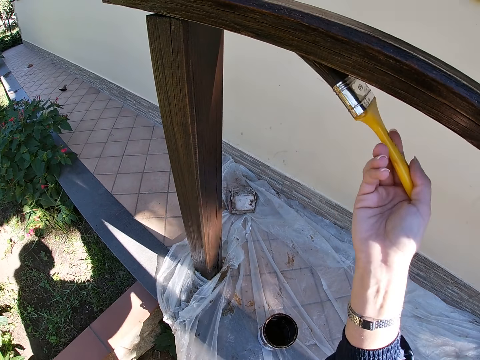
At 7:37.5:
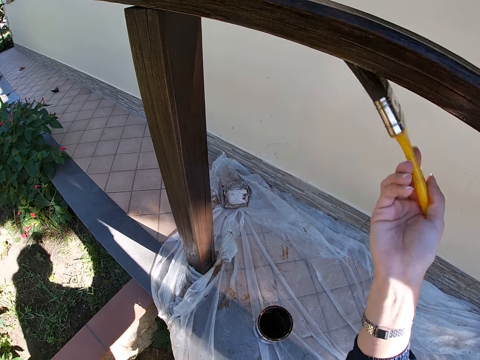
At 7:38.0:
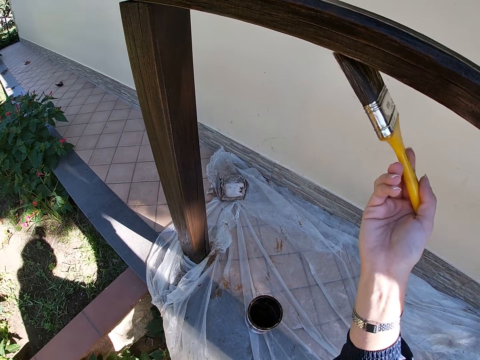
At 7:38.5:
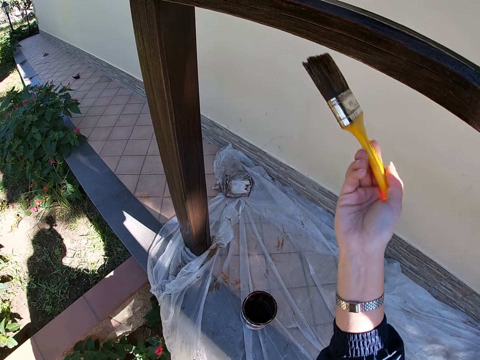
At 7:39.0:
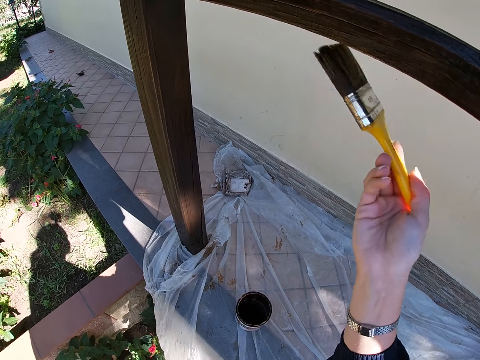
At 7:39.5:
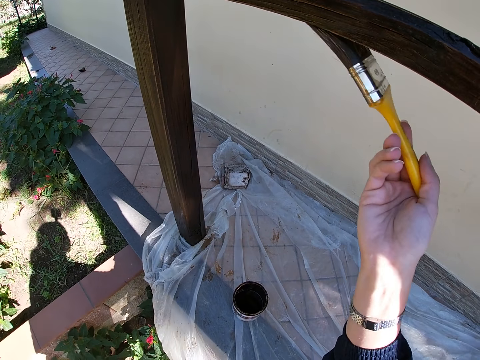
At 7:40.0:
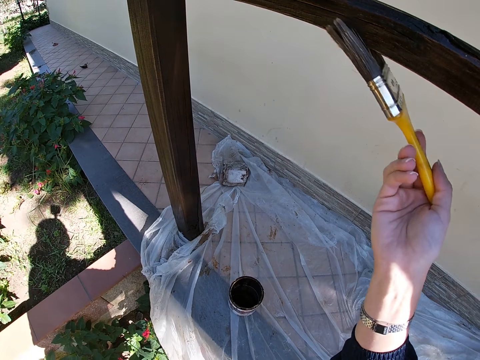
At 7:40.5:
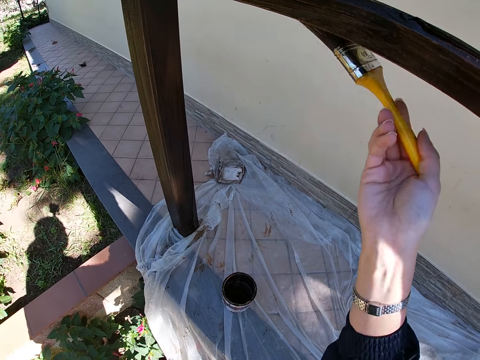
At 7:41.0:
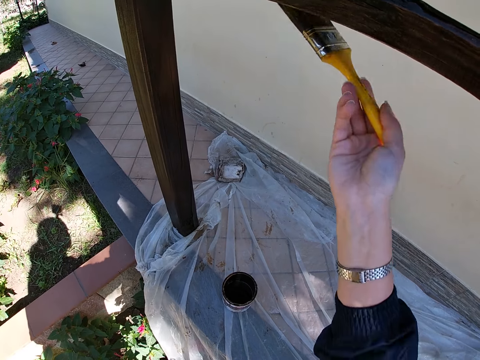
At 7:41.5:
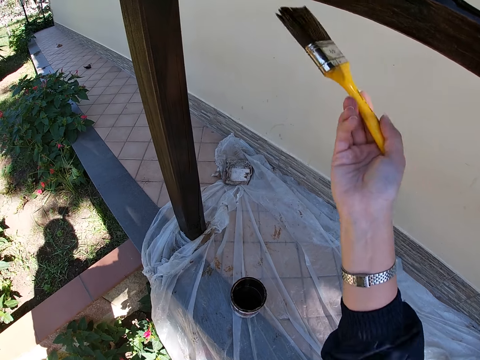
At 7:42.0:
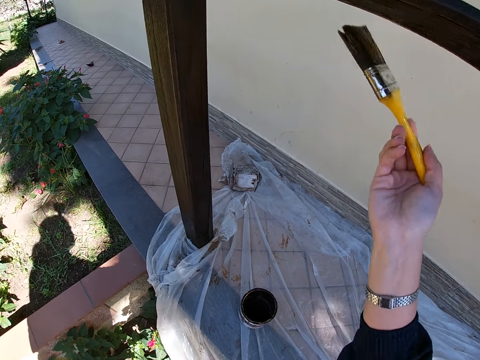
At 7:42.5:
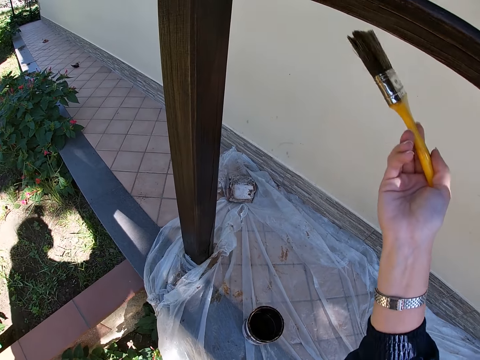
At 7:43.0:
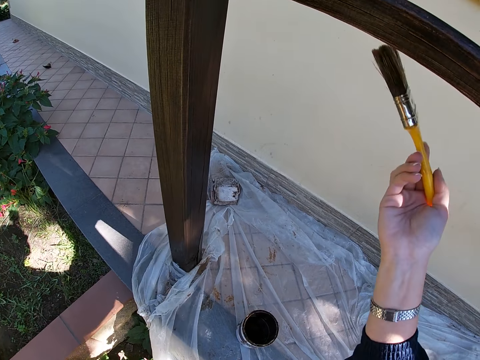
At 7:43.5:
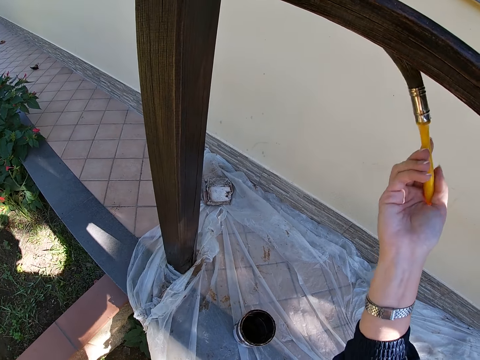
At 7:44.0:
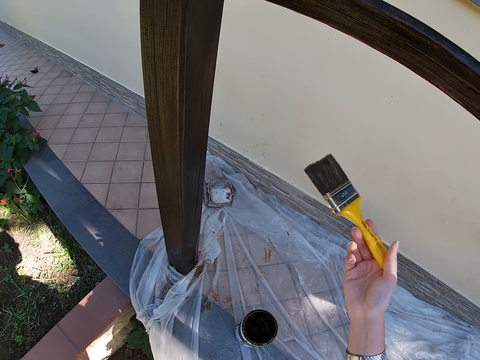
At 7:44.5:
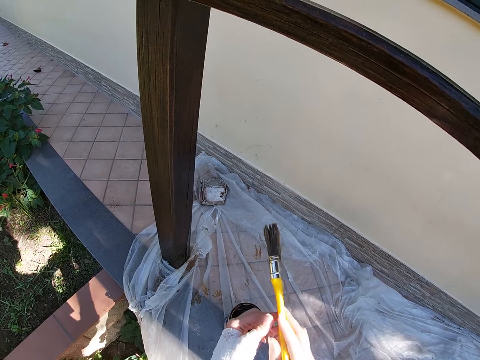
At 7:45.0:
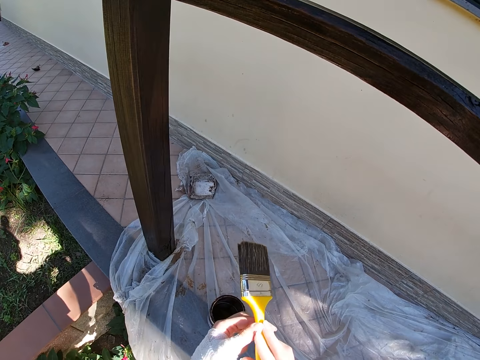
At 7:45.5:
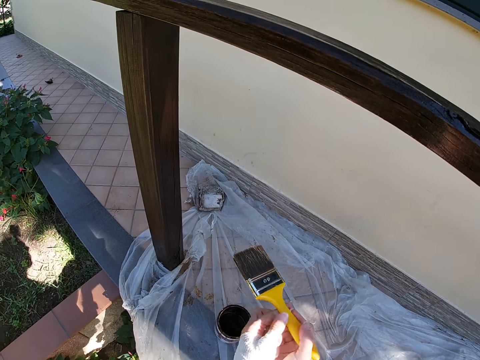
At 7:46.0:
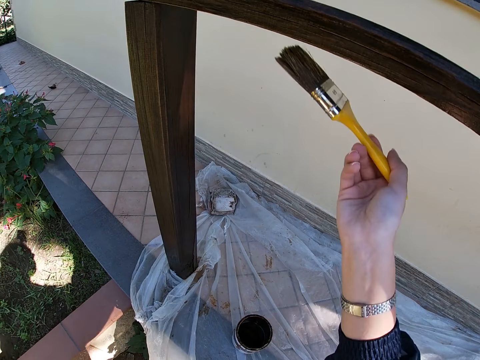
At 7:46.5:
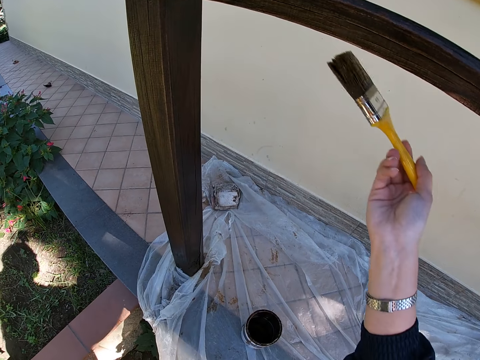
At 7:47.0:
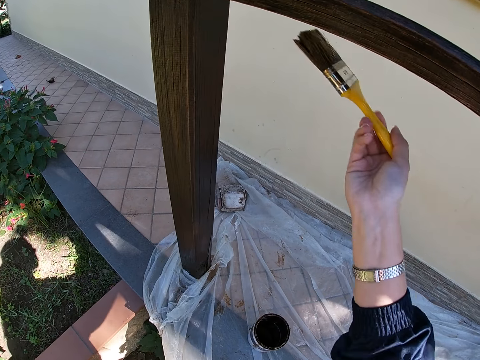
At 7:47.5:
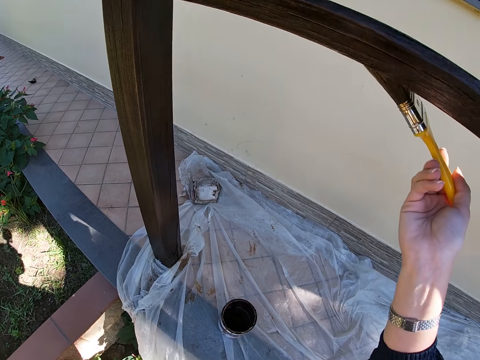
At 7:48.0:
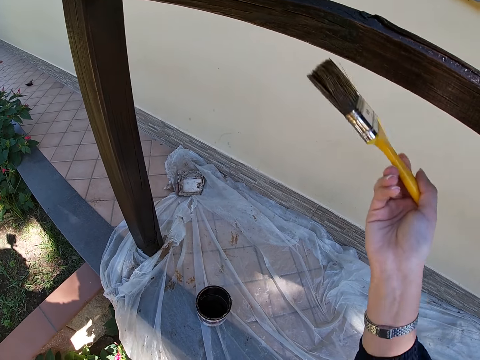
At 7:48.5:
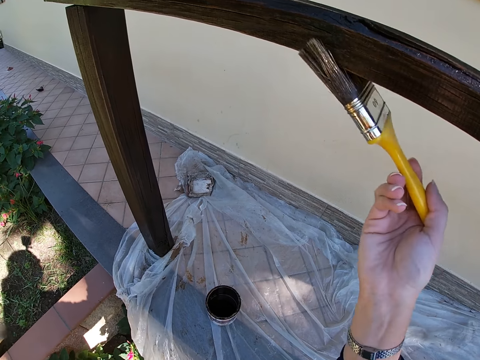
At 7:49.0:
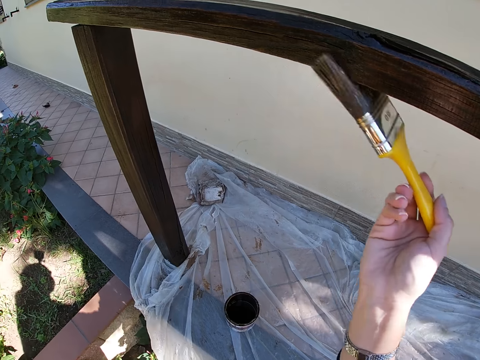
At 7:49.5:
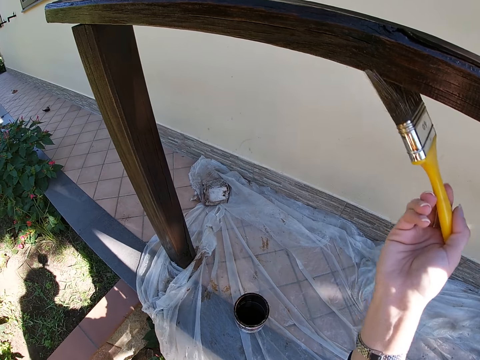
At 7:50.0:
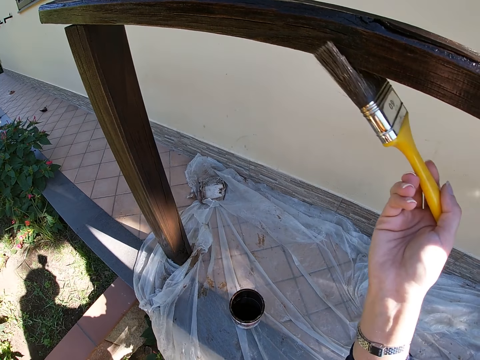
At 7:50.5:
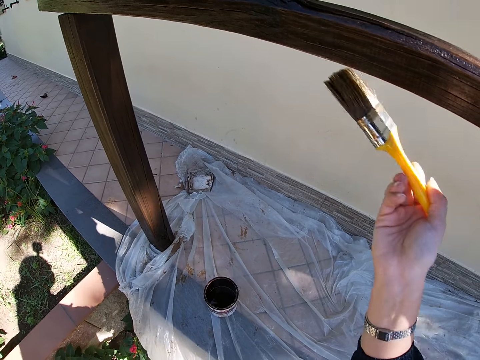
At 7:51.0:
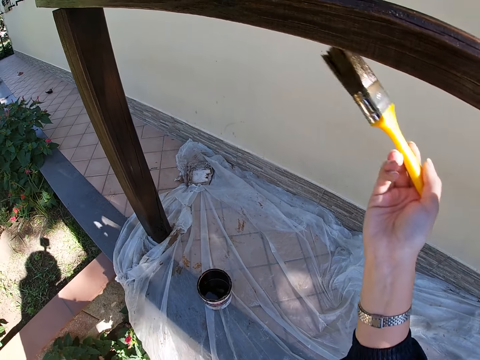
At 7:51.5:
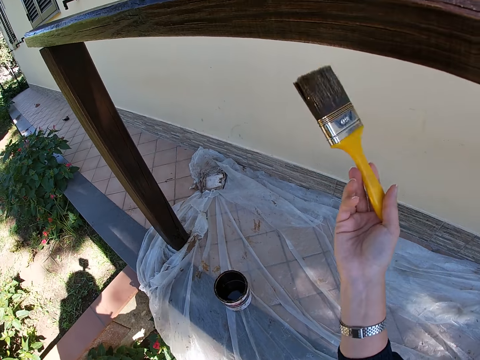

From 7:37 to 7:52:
The camera wearer stops painting the balcony rail. They adjust the paint brush in their hand. They paint the balcony rail with the paint brush.

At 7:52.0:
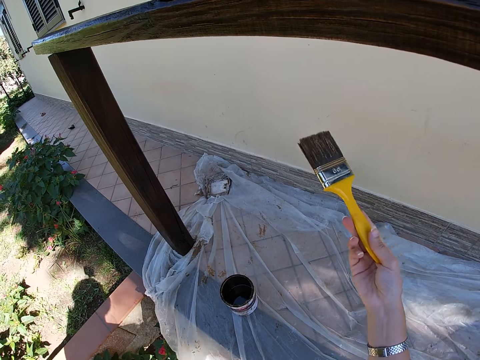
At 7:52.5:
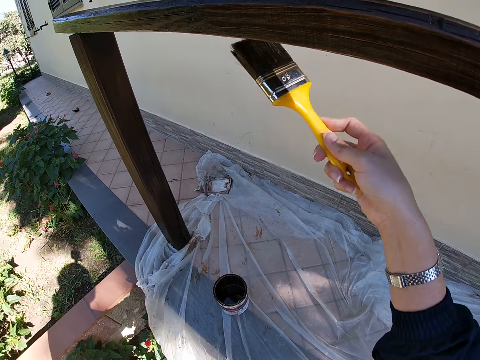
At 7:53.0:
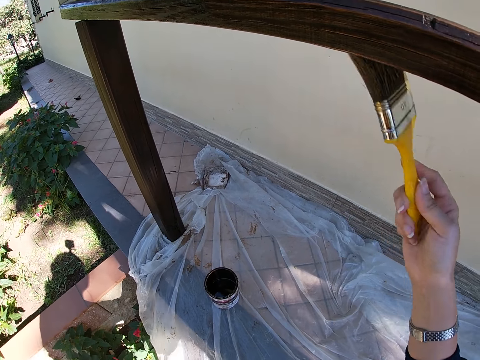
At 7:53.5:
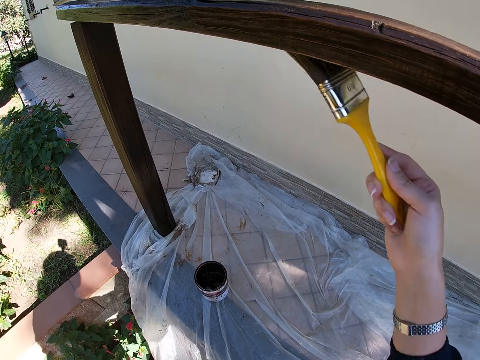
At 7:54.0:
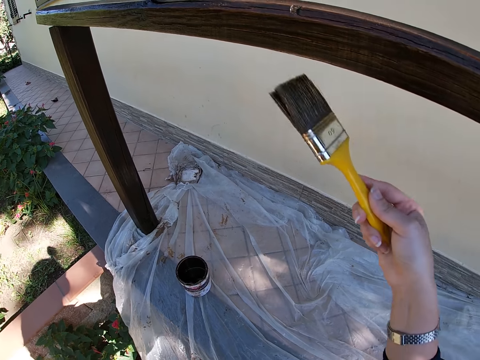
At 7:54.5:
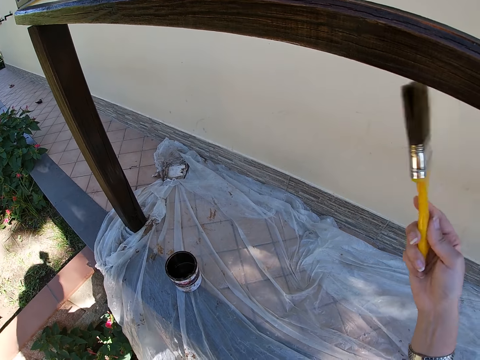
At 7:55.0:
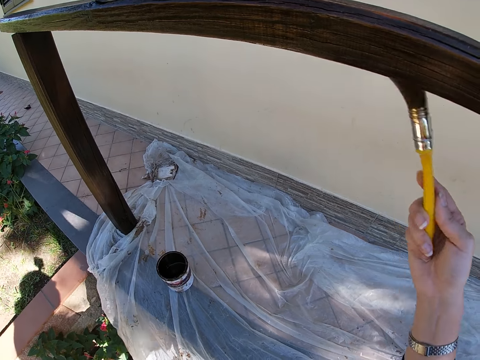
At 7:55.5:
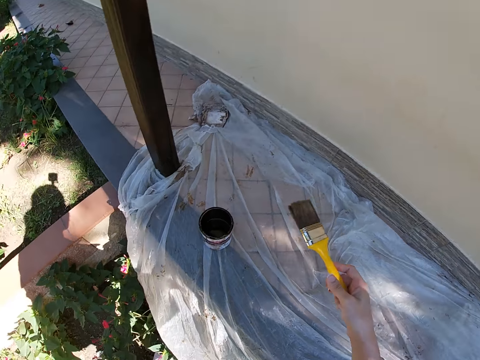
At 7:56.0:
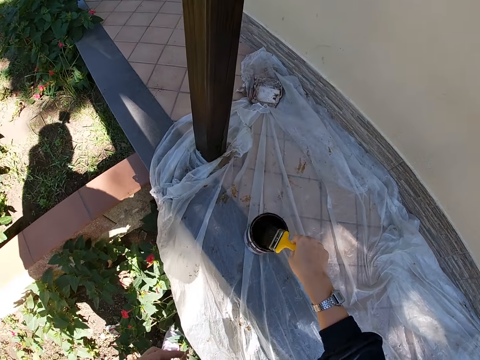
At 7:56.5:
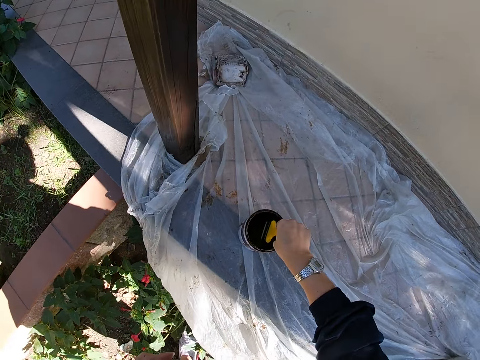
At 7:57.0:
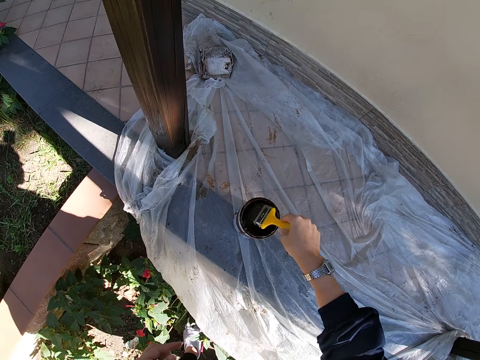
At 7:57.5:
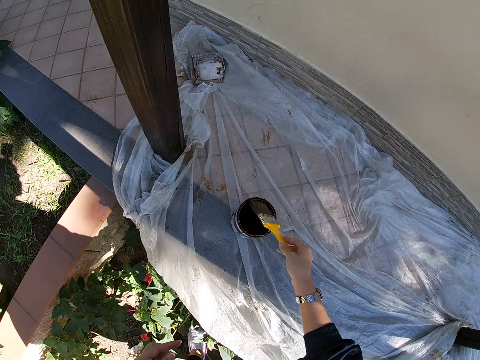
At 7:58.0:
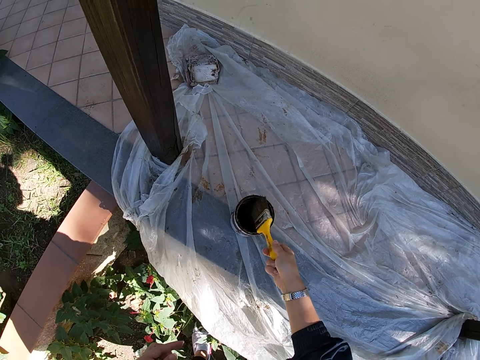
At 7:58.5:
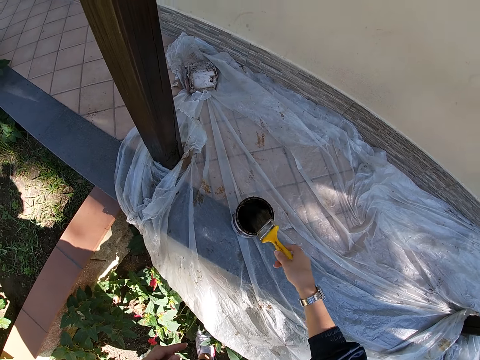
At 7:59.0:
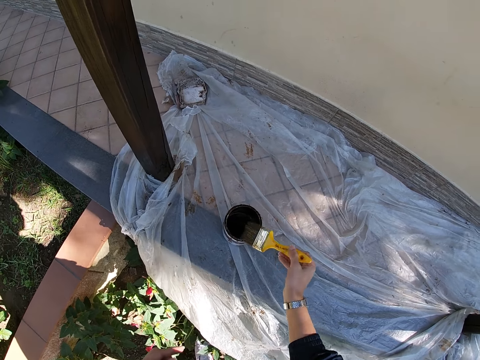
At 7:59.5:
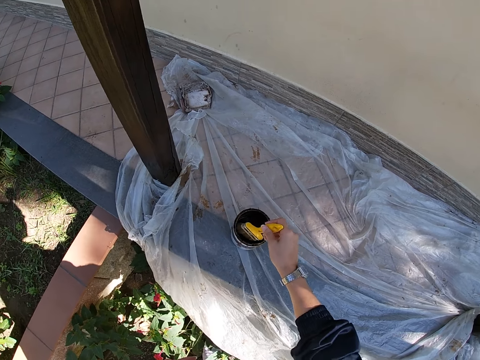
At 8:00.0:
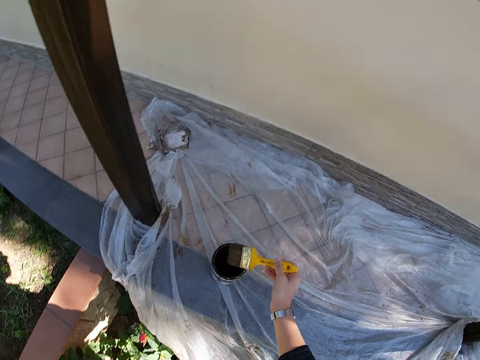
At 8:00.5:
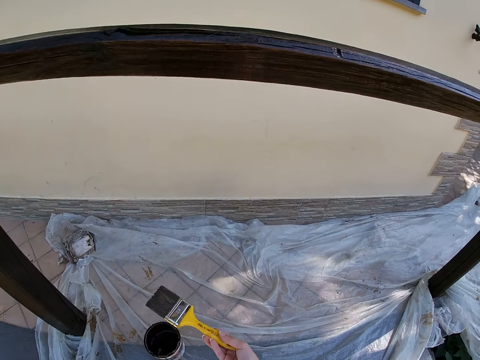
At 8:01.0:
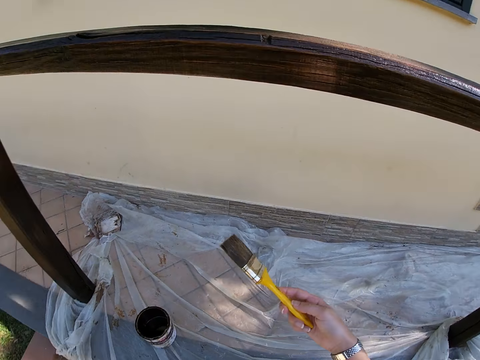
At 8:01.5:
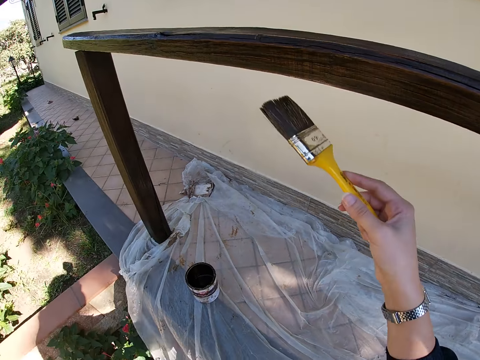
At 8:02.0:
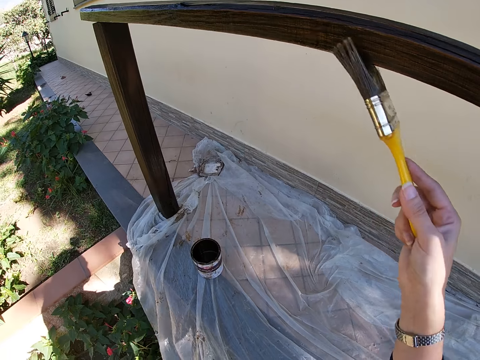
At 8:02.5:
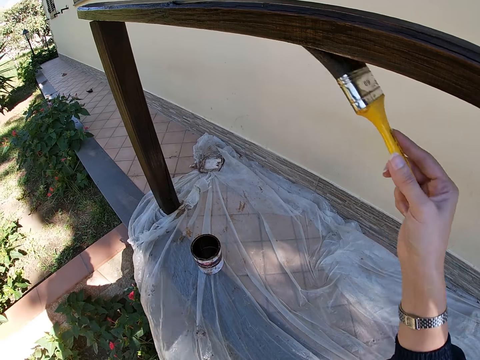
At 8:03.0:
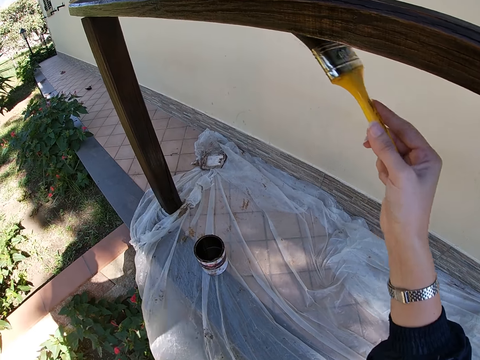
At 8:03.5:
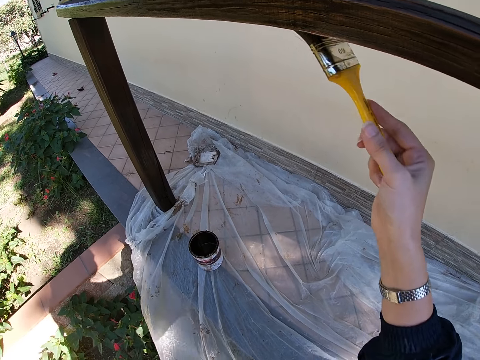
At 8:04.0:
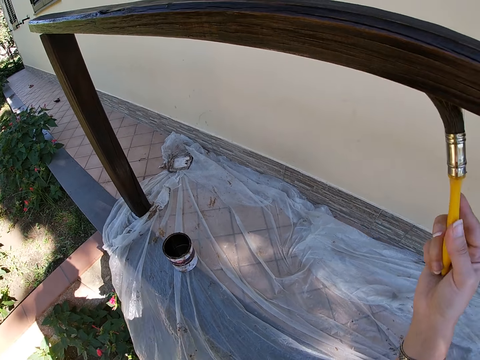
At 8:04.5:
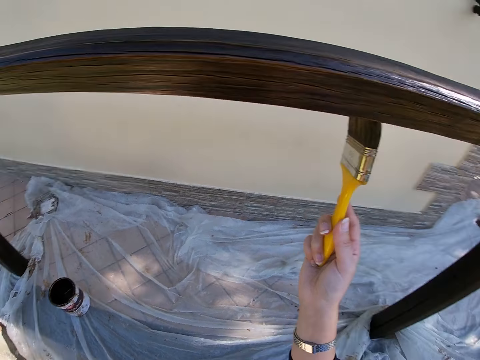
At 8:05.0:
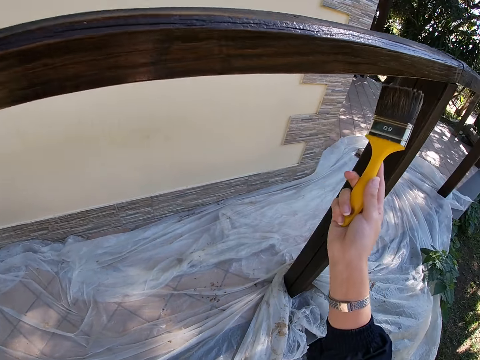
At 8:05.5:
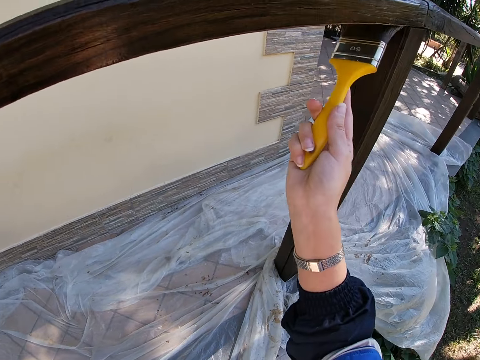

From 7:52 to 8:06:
The camera wearer takes some paint or wood varnish from the paint can or varnish can with the paint brush. They wipe the brush on the varnish can. They paint the balcony rail with the paint brush.
